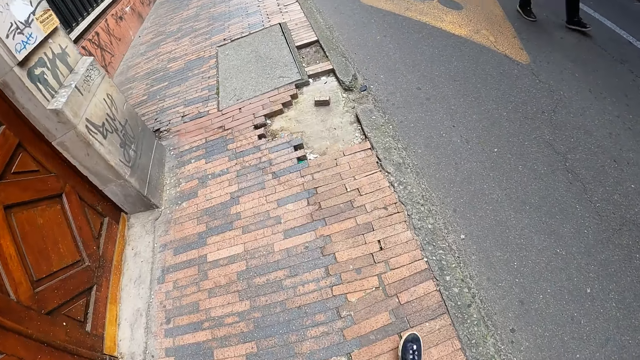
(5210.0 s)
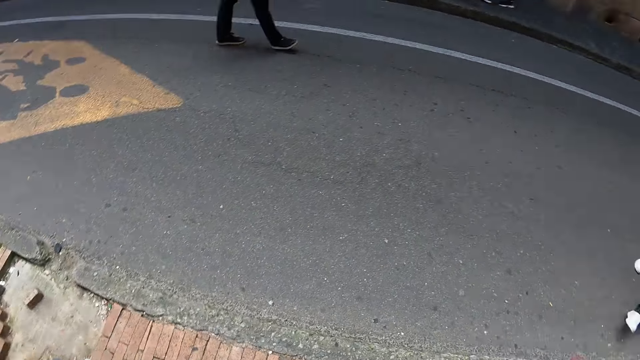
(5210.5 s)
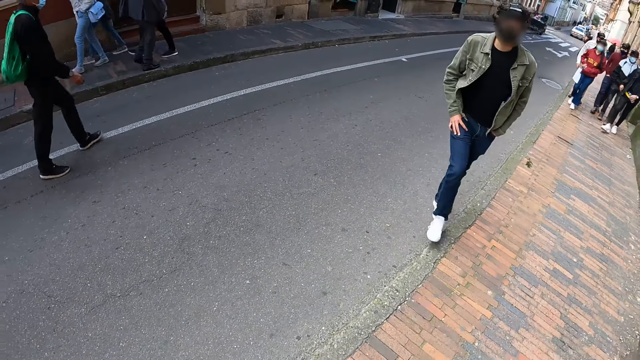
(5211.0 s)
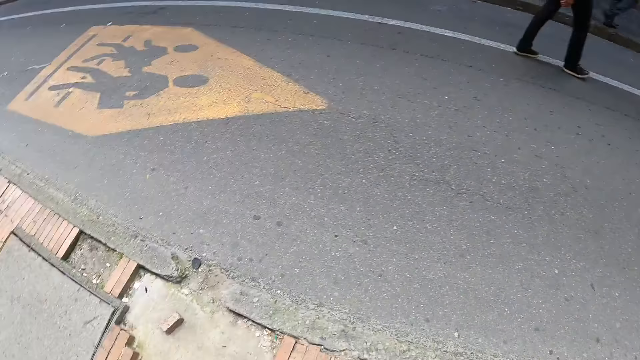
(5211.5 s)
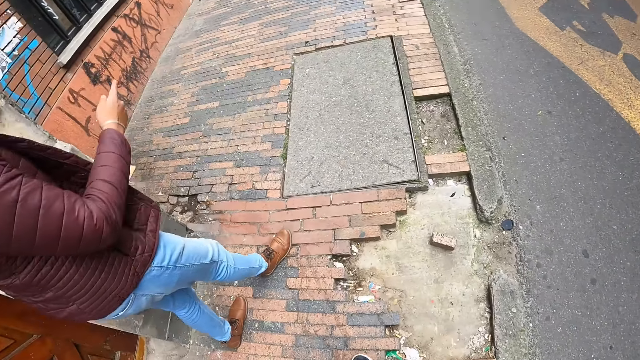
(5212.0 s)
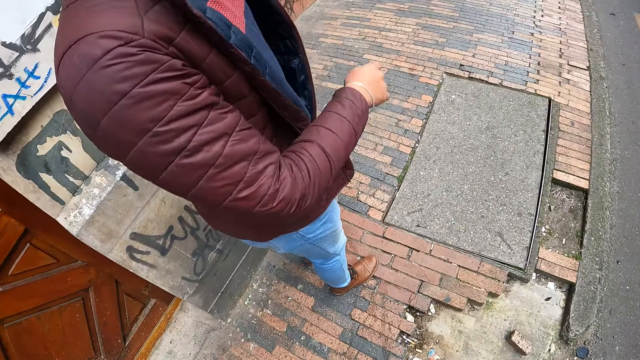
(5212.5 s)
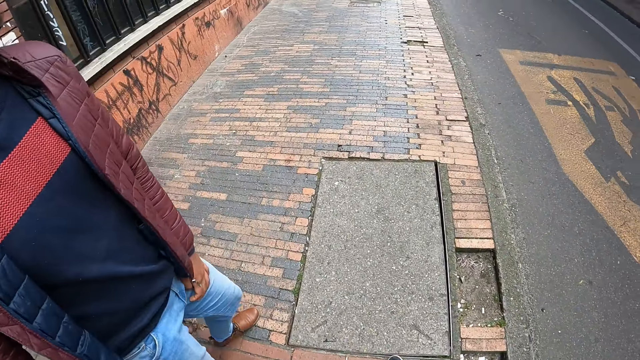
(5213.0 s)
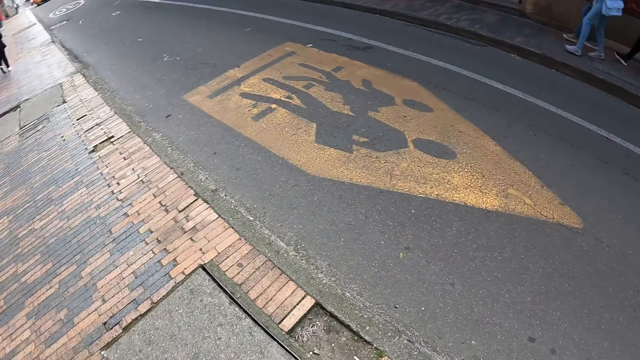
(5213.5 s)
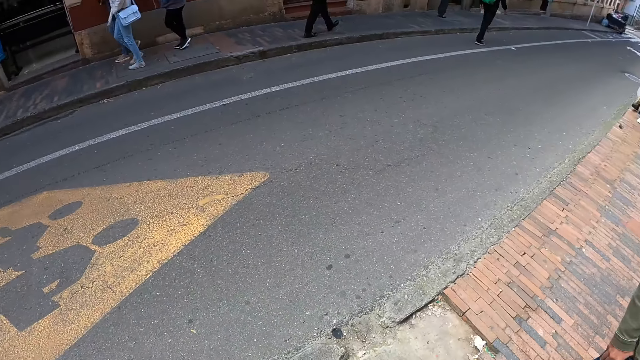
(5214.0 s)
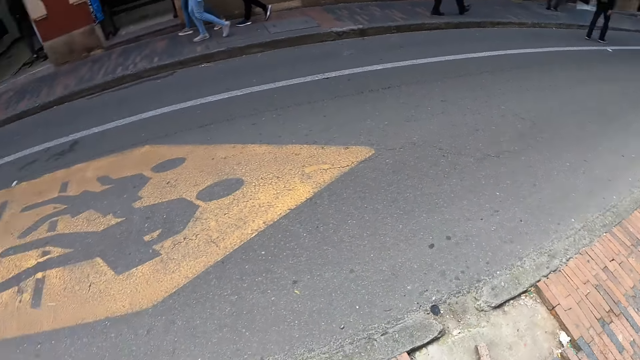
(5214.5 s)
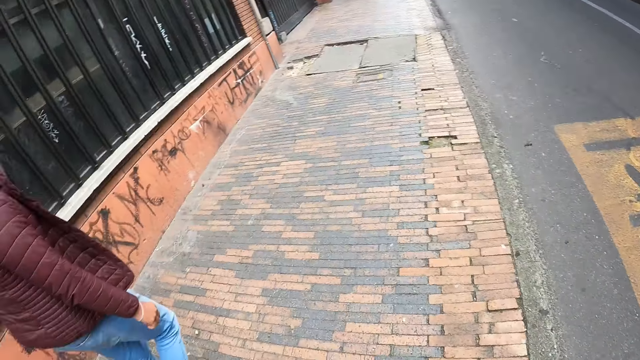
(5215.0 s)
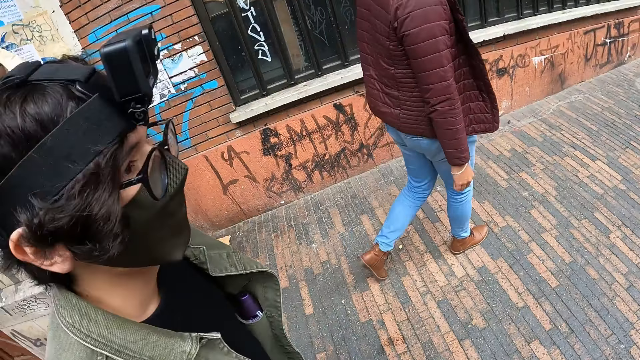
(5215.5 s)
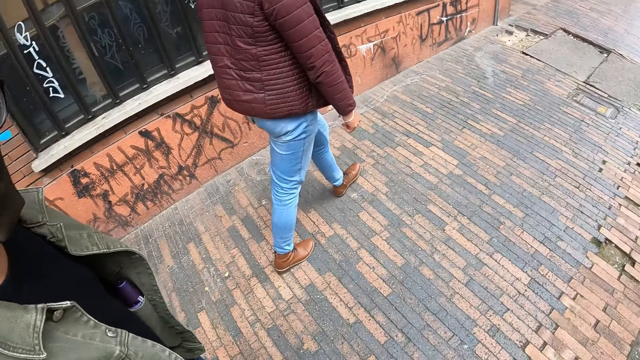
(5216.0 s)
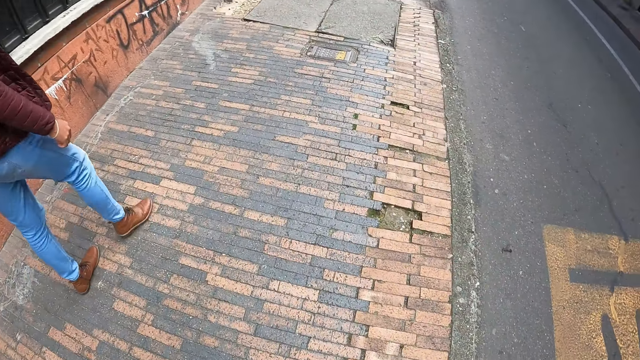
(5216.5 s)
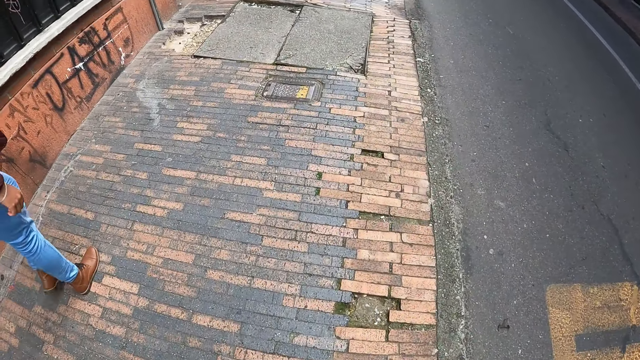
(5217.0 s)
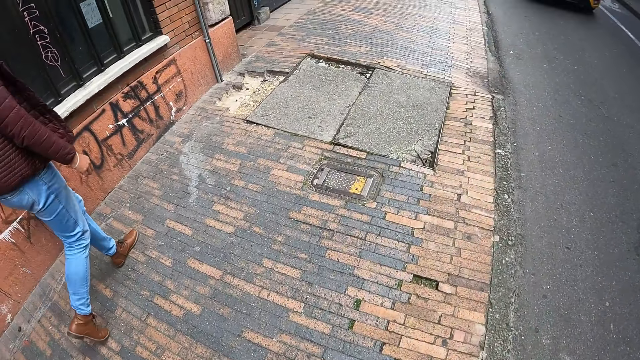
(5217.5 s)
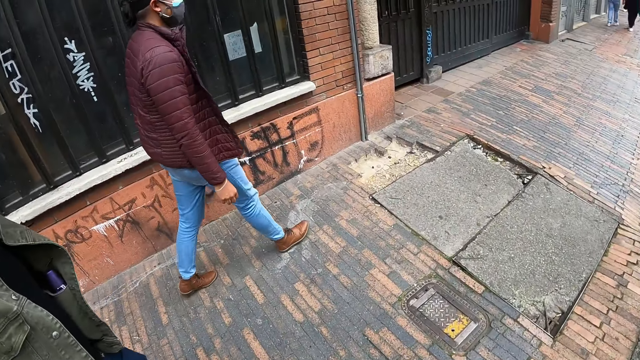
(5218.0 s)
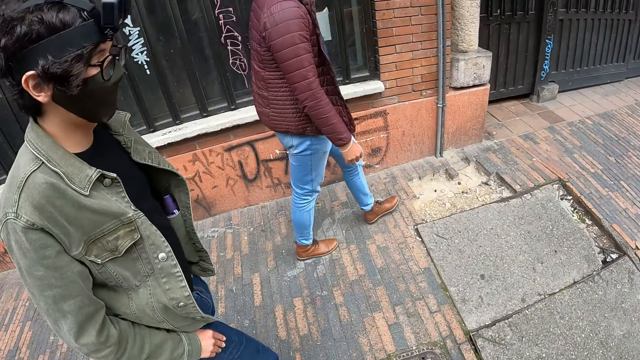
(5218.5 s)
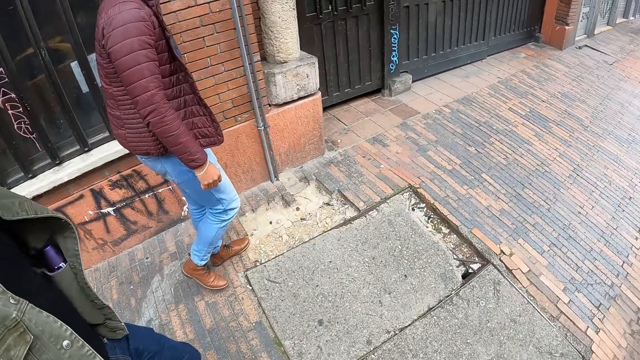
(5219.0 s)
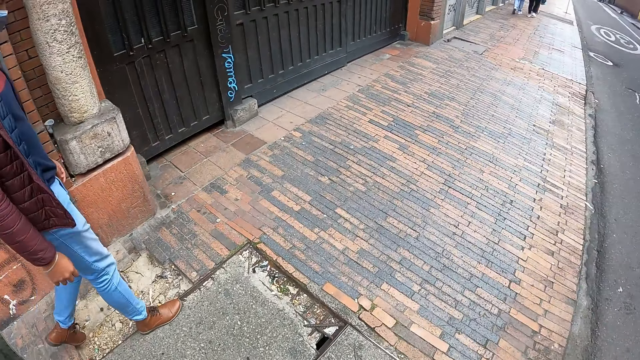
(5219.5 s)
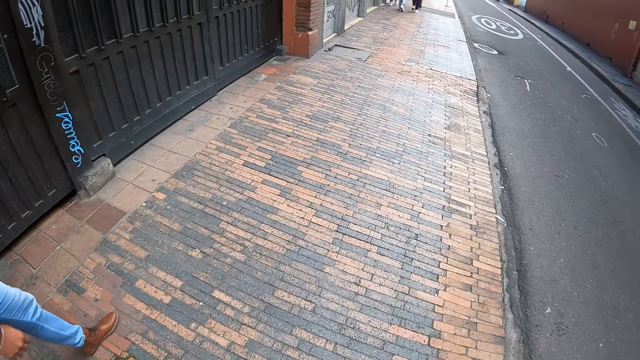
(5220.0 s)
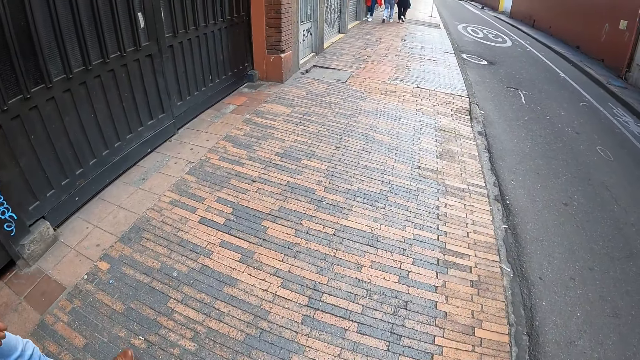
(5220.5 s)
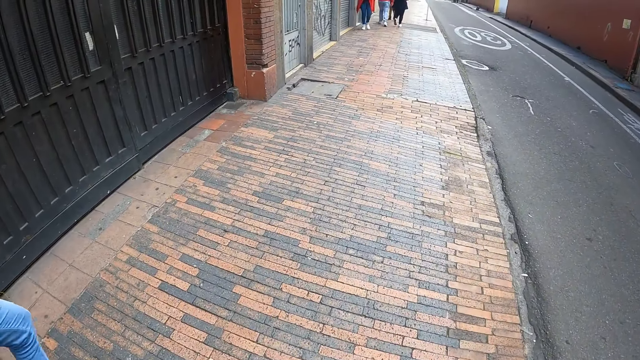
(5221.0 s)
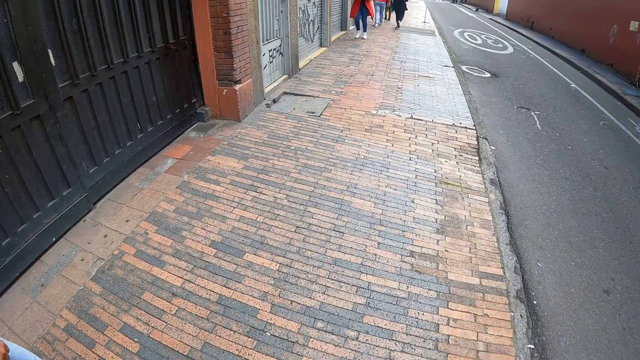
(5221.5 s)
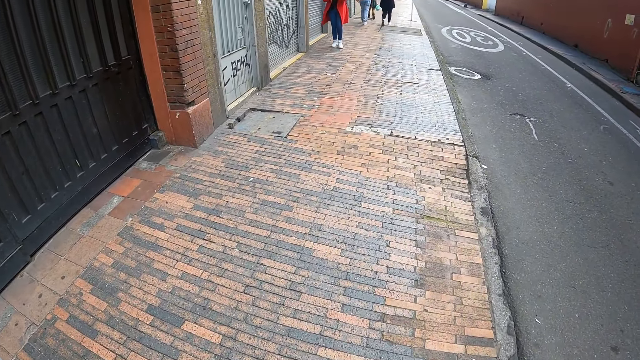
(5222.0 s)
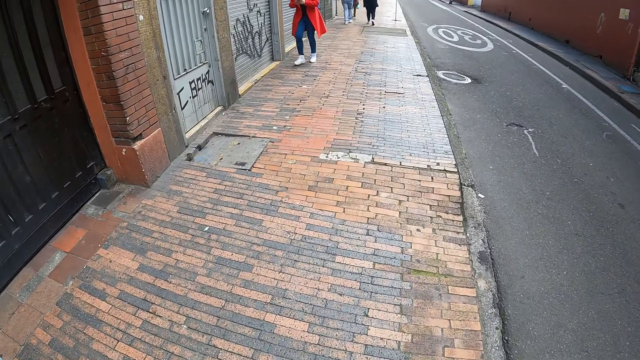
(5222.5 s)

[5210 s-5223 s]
The camera wearer looks around the road. They walk along the road. They look around the road. They walk along the road.

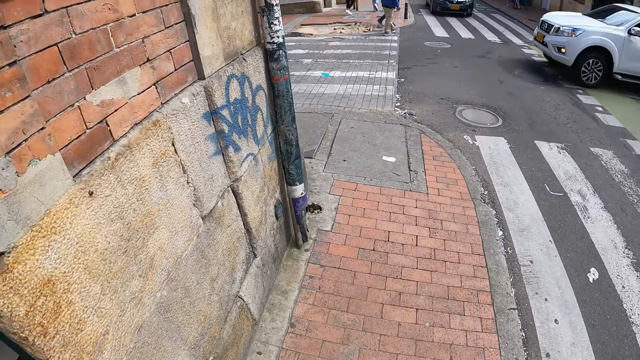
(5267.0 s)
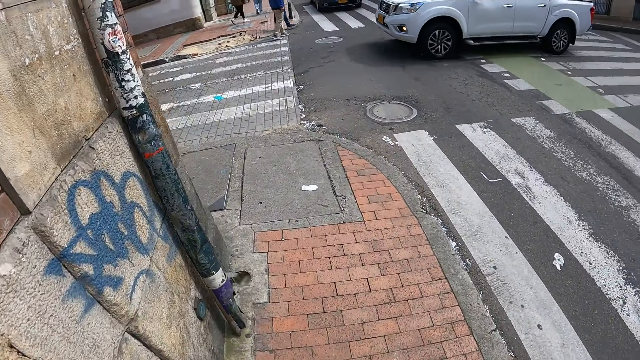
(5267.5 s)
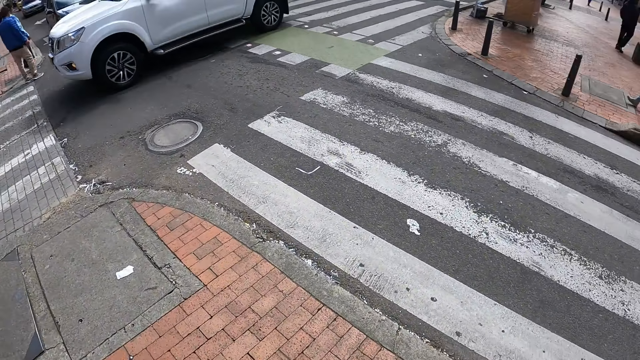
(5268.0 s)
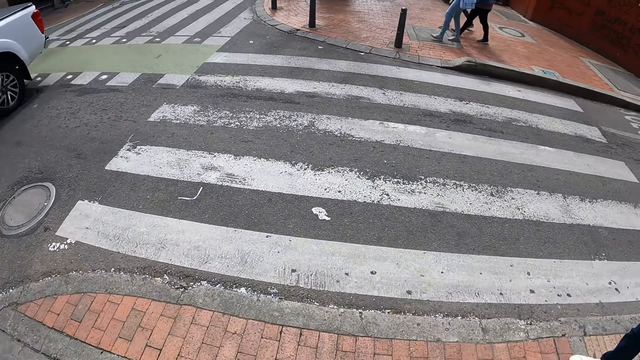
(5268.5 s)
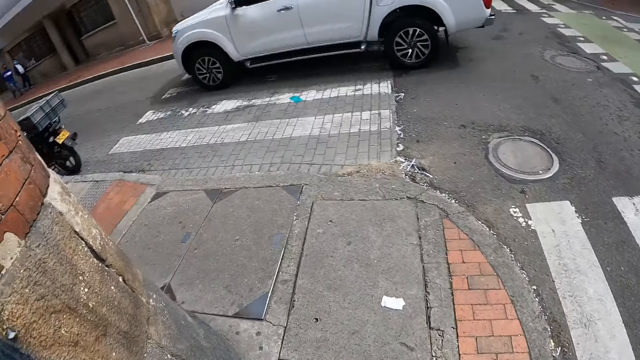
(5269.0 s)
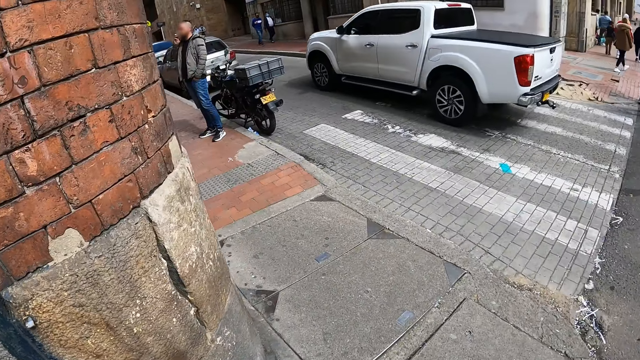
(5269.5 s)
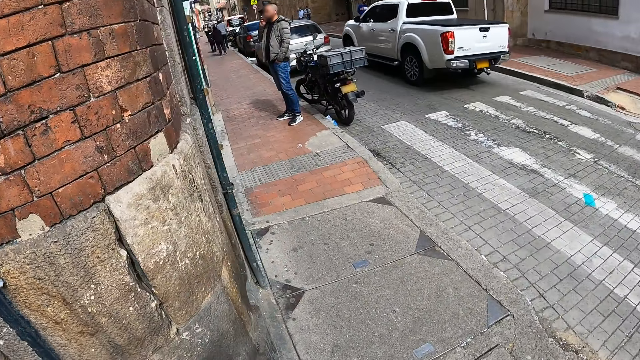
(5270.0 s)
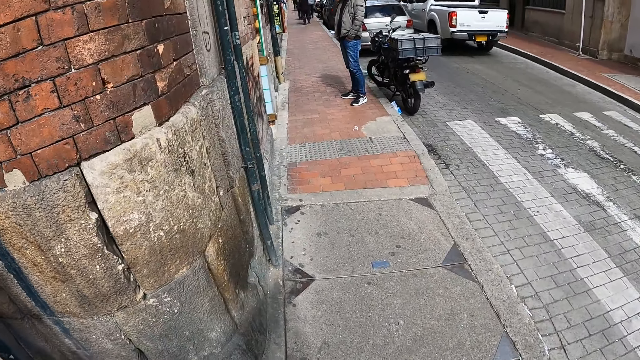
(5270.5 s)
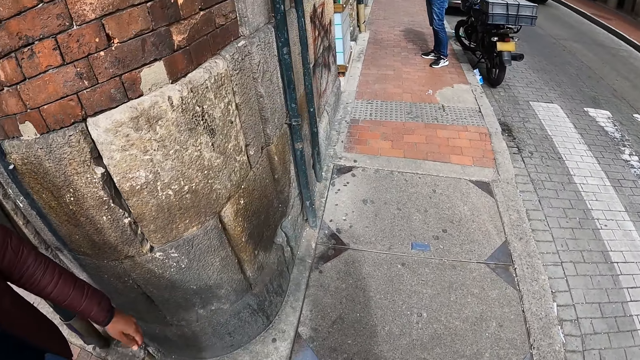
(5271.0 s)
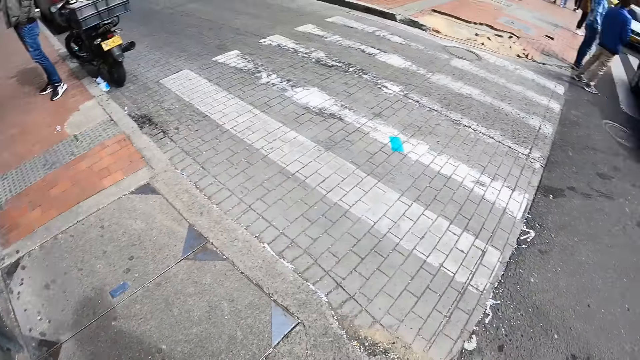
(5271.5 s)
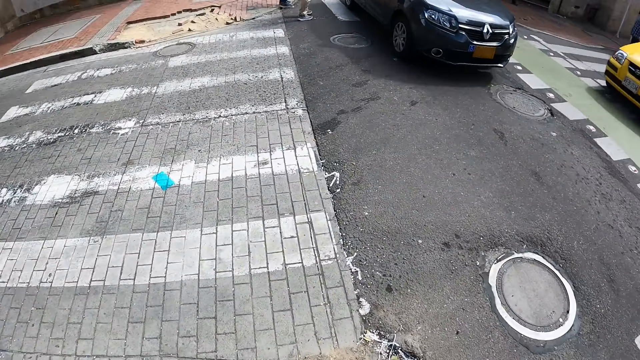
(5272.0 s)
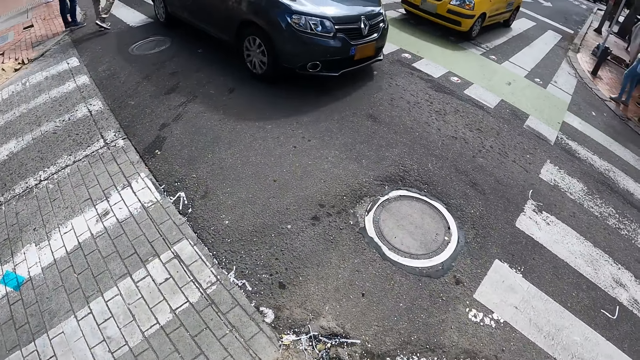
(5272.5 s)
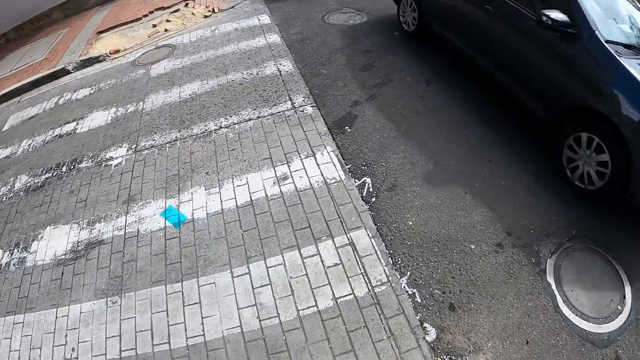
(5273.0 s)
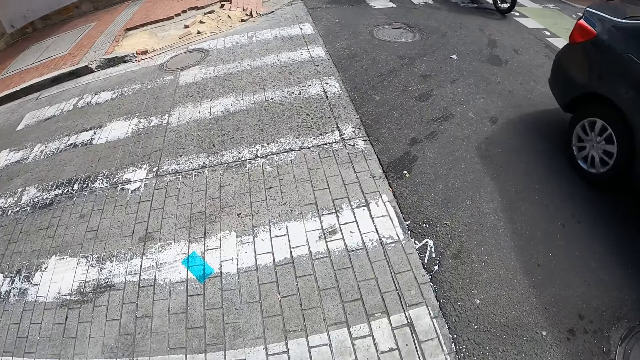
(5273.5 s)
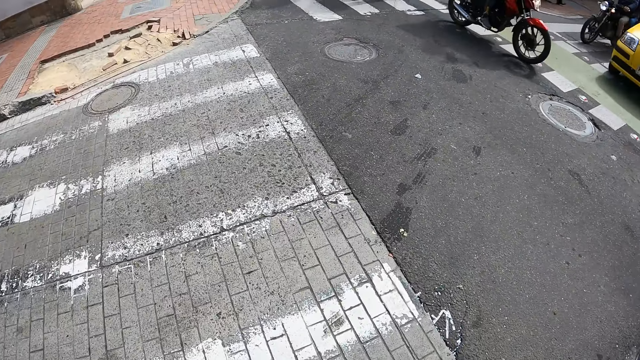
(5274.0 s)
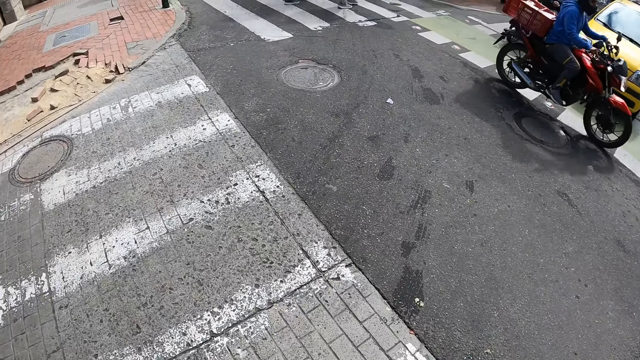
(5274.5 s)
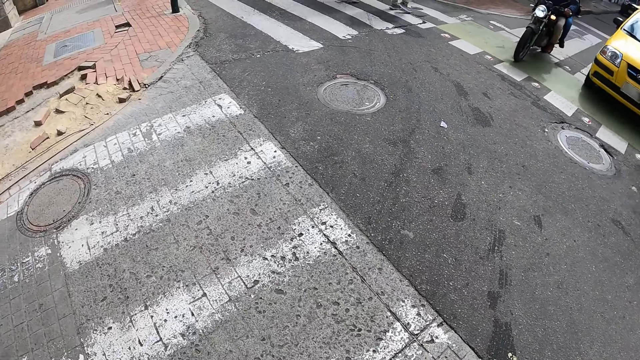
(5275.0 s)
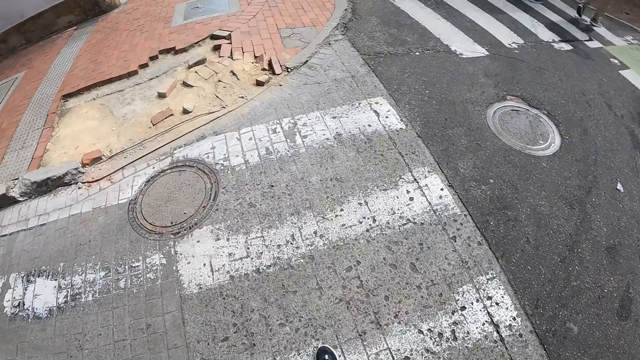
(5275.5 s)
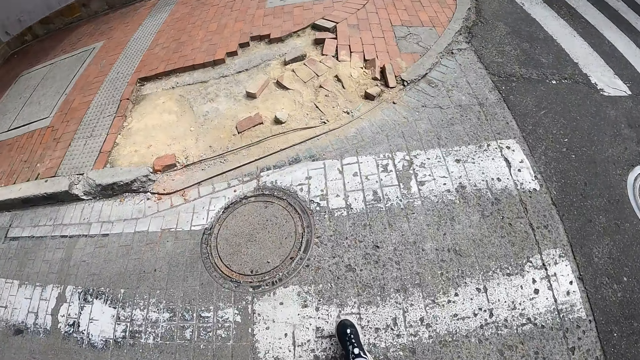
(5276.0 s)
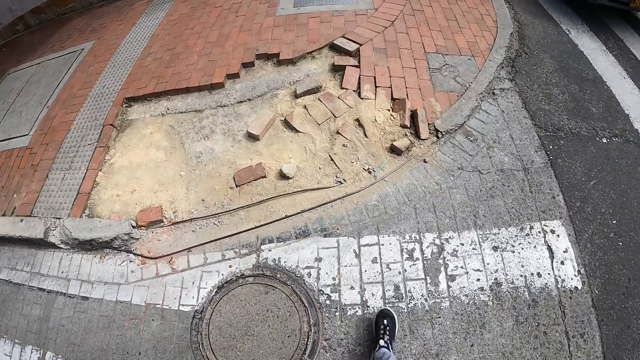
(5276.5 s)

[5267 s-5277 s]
The camera wearer looks around the road. They walk along the road. They cross the road.
